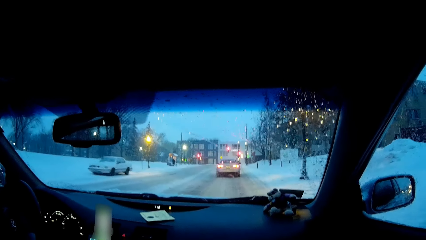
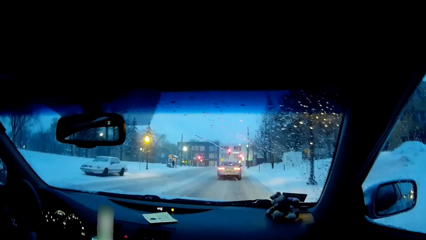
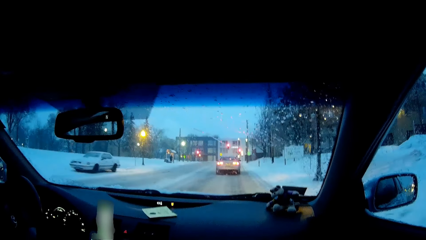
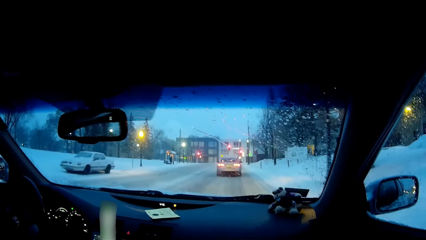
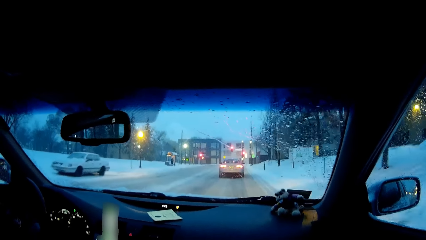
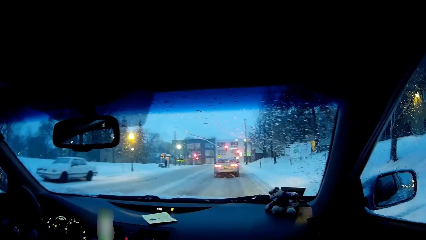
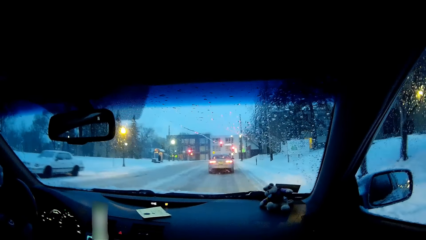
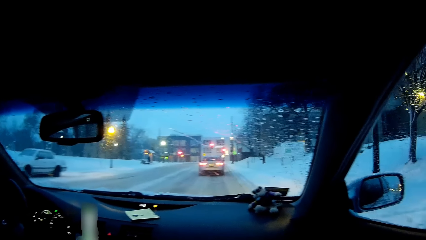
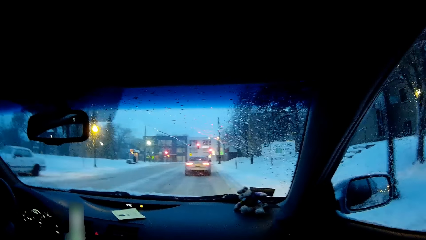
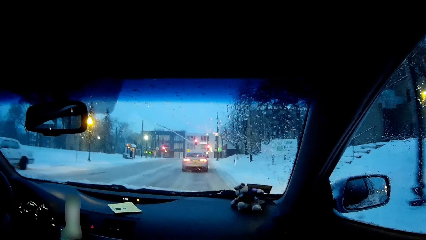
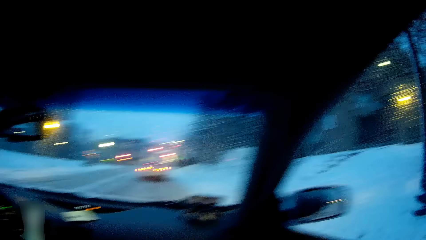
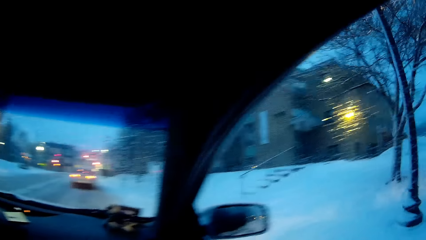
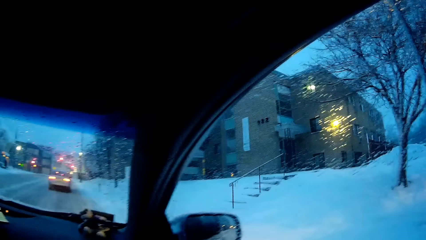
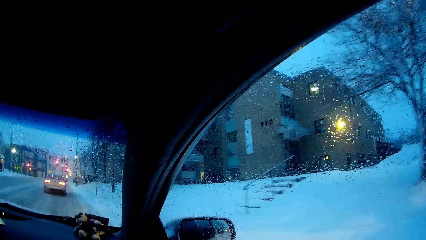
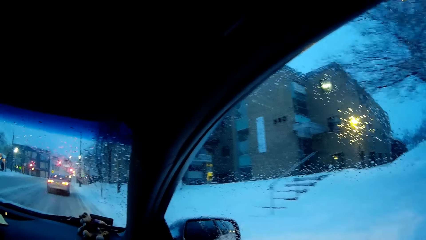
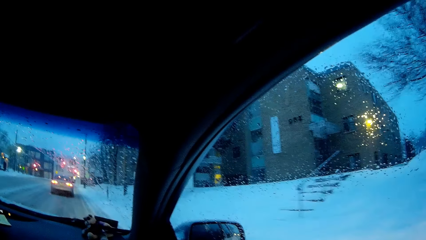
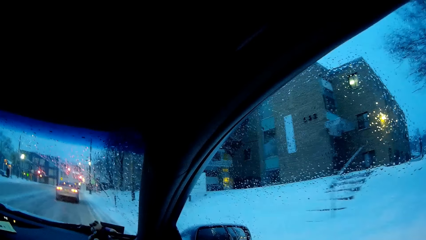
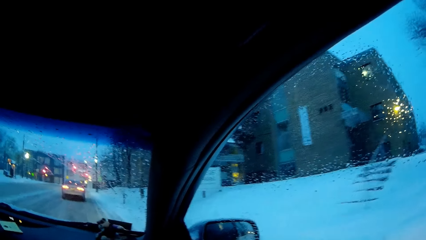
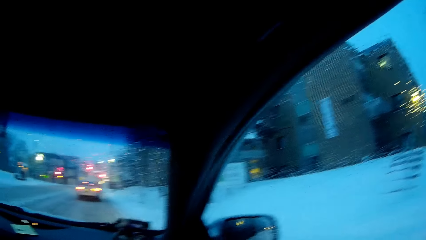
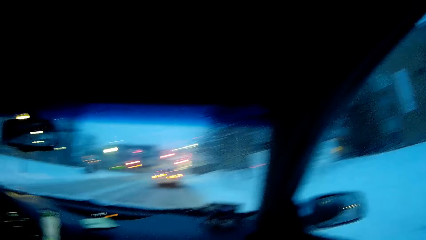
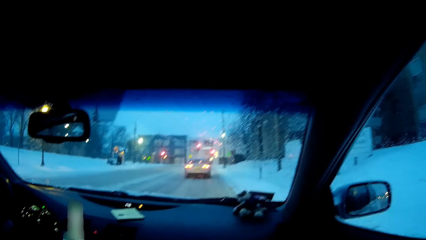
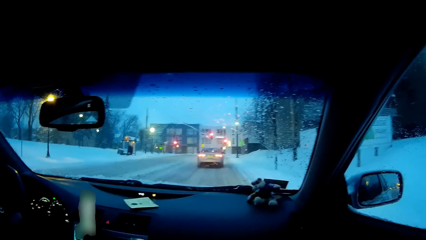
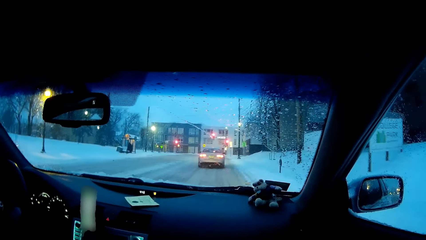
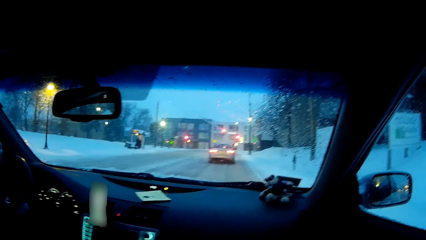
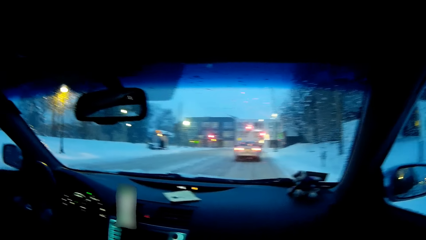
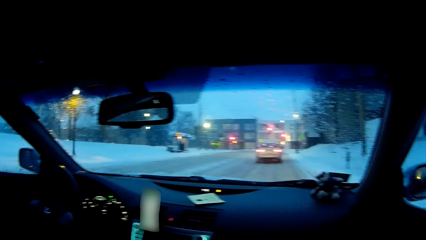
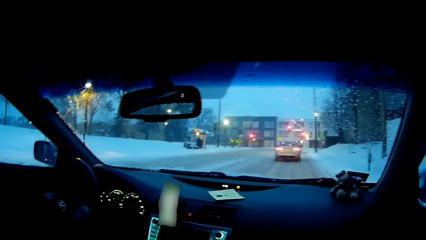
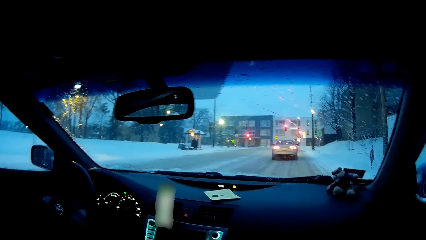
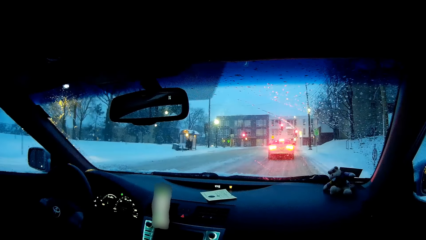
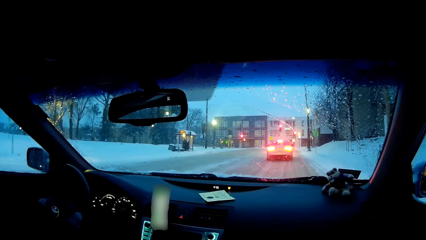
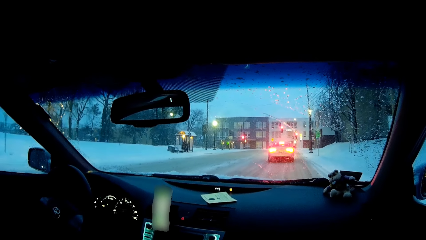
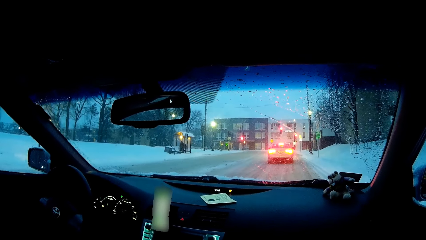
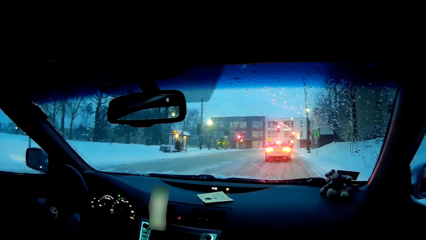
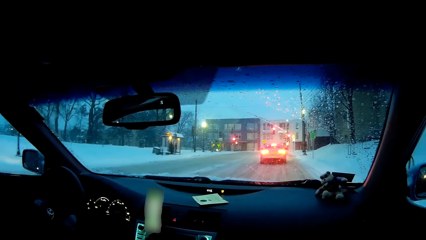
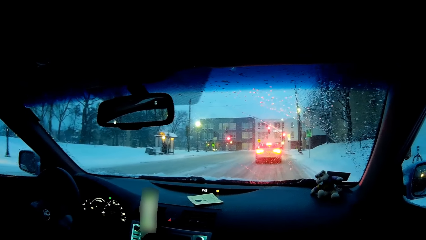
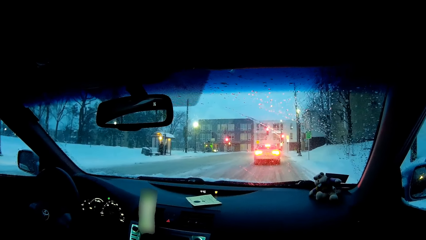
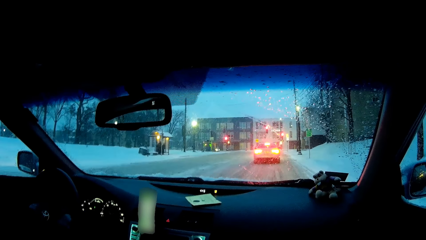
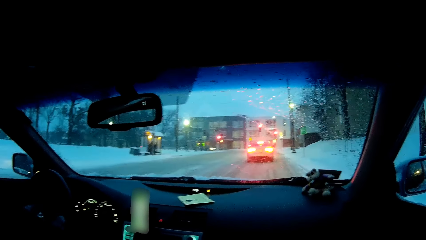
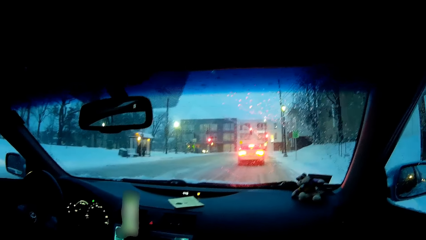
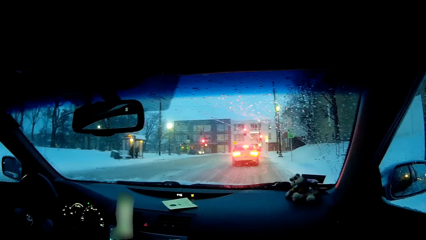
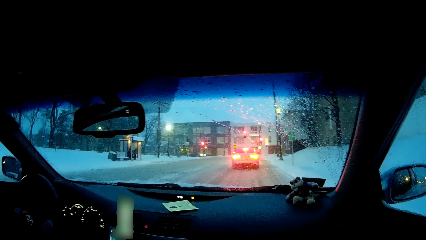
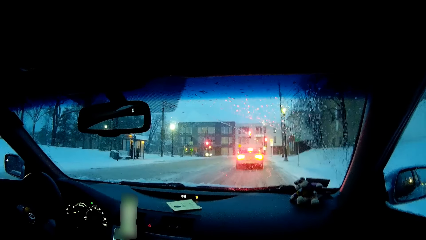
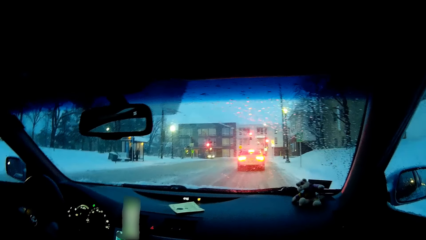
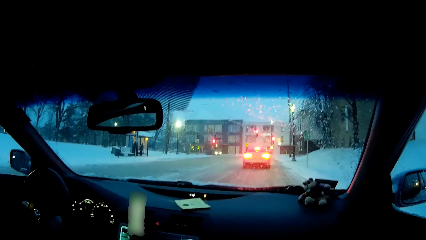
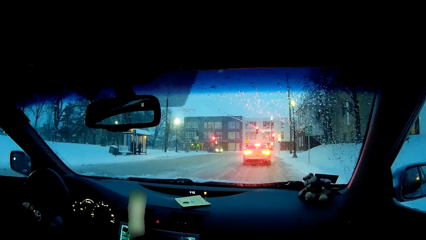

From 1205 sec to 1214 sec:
The camera wearer looks at the right side. They look forward.

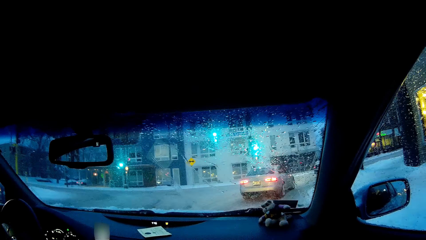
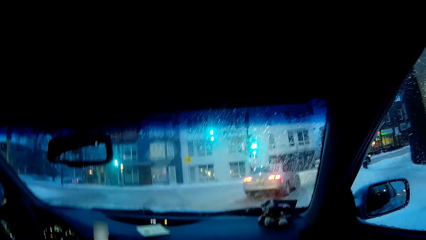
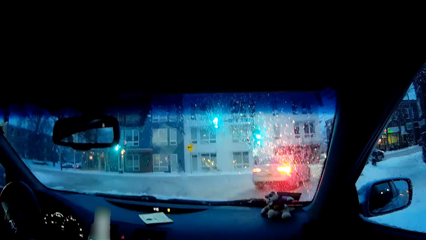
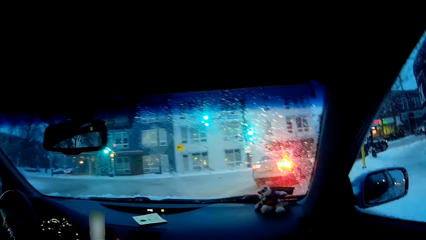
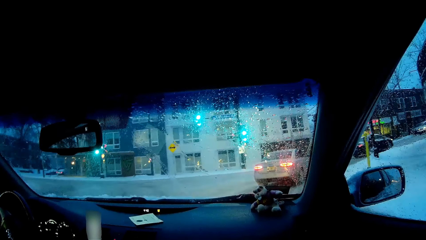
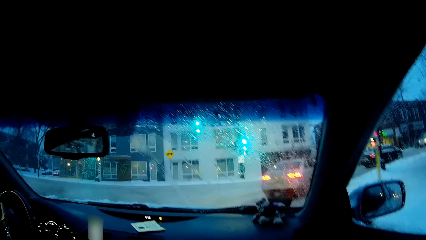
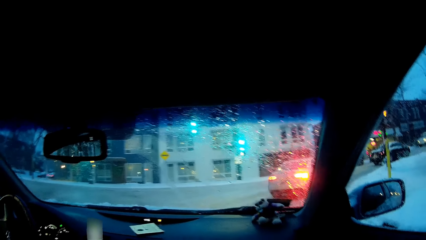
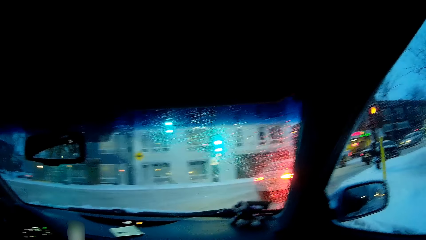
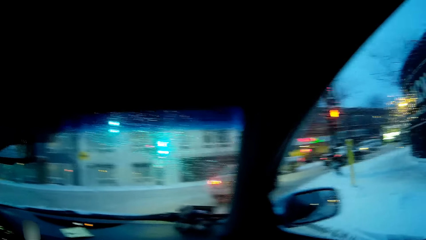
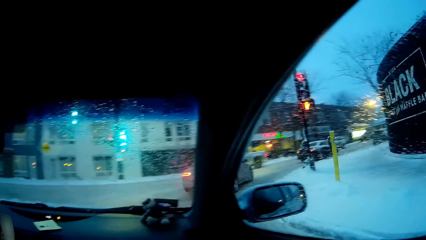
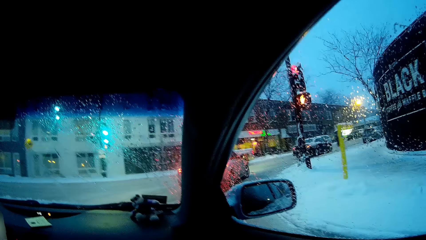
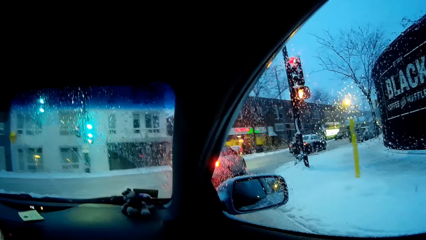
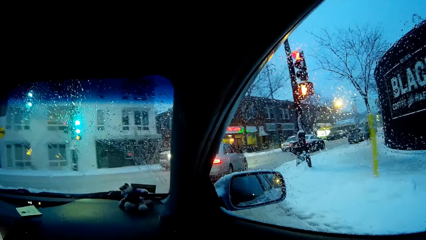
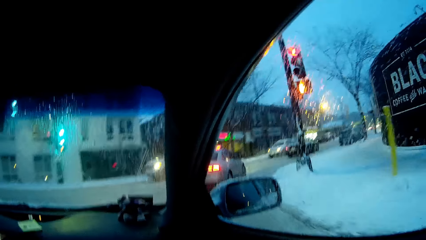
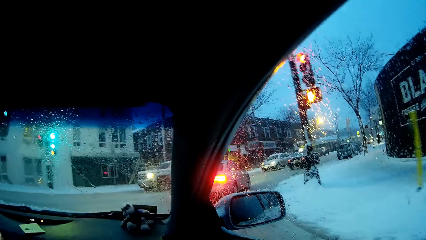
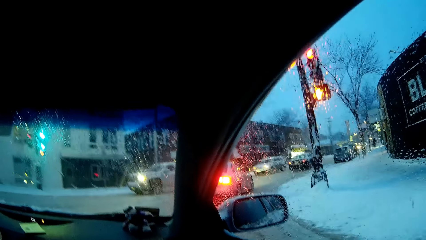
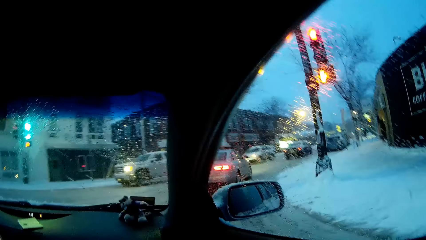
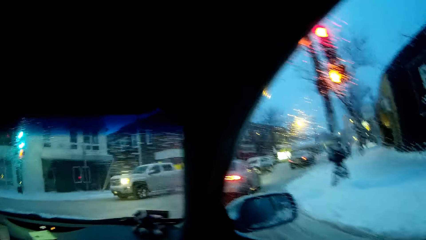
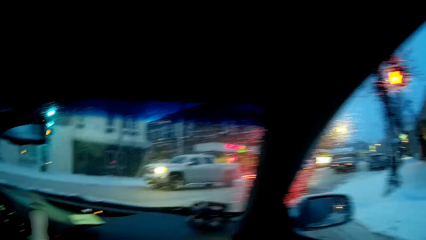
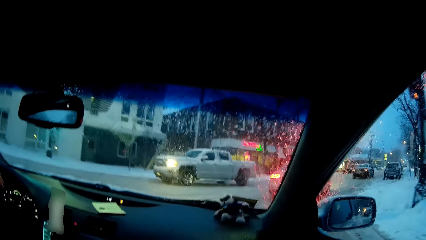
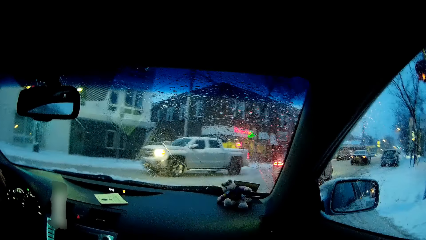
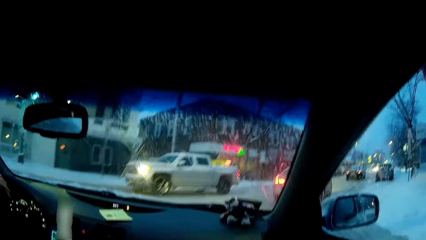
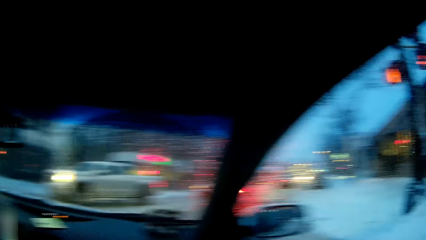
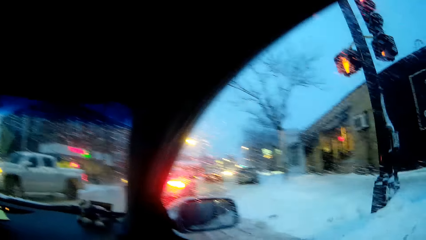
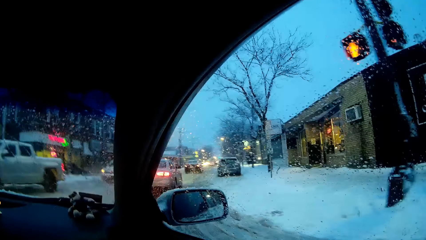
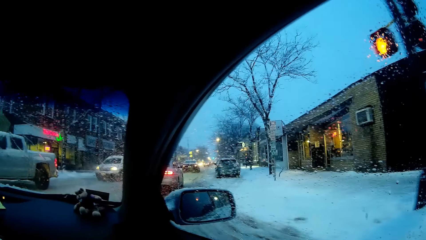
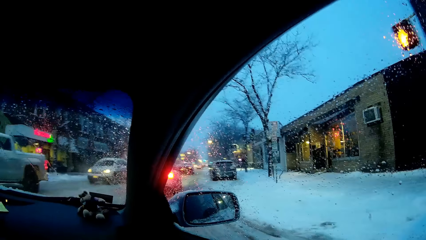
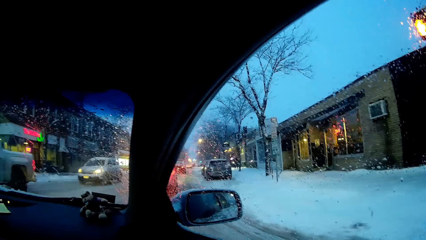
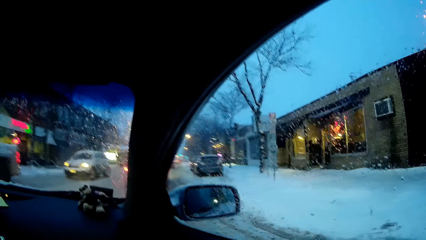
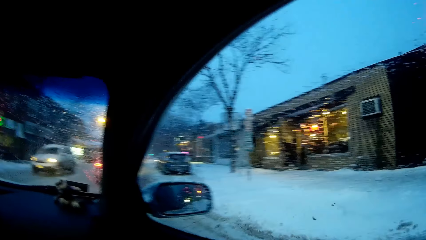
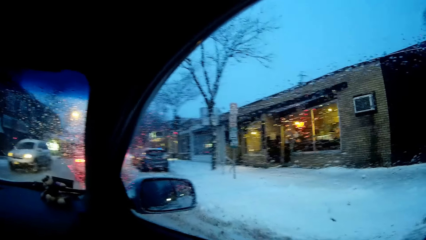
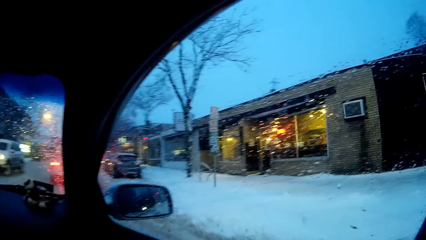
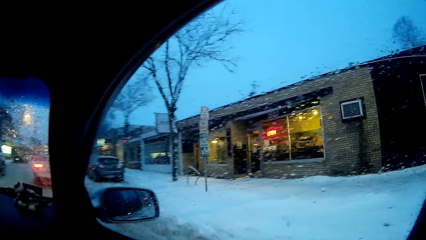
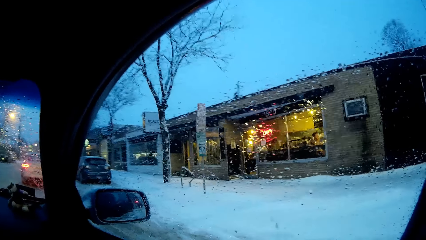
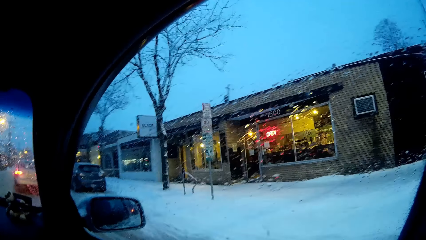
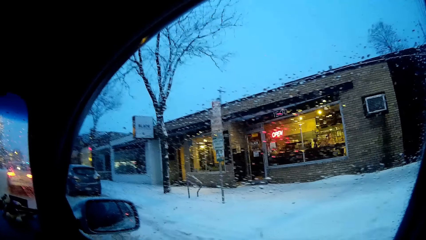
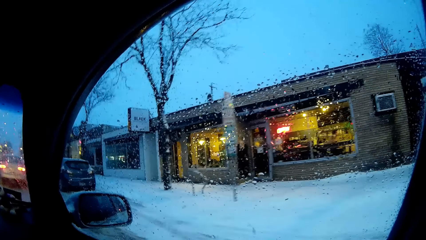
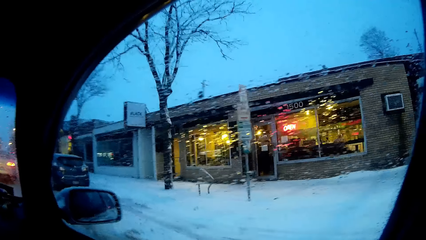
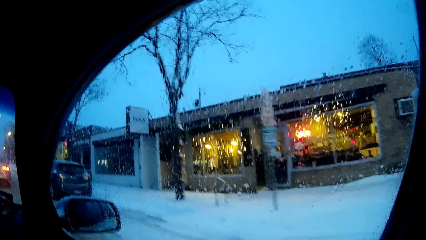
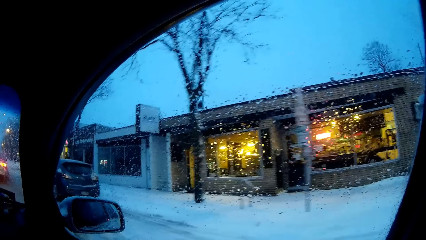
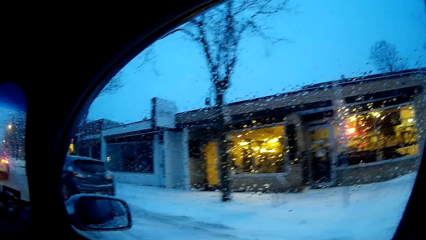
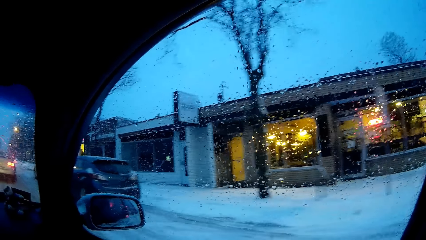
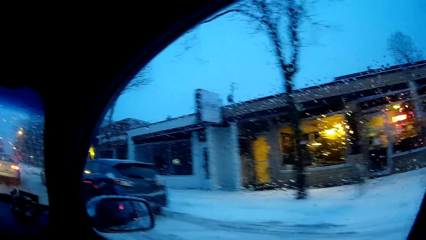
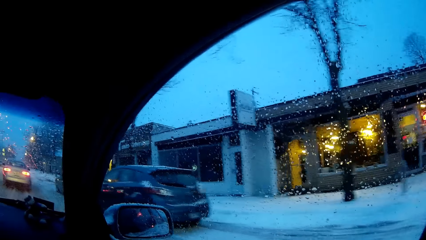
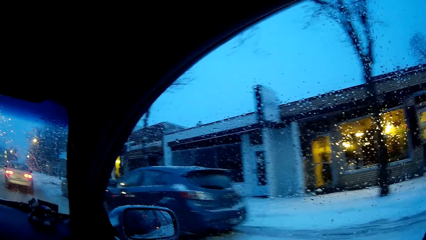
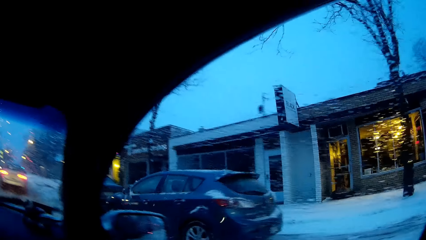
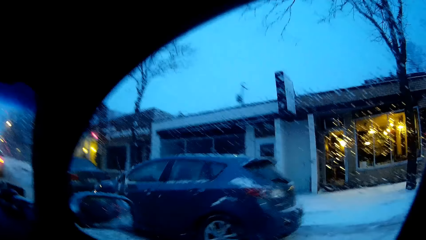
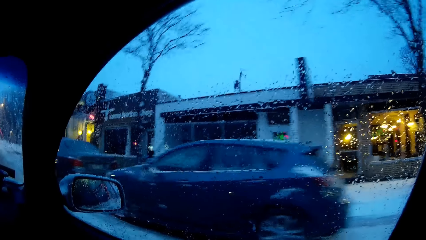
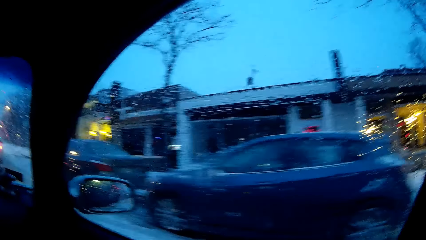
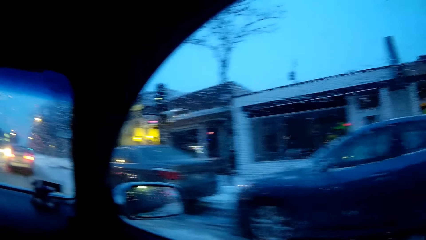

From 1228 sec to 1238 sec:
The camera wearer looks at the right side. They look around.
